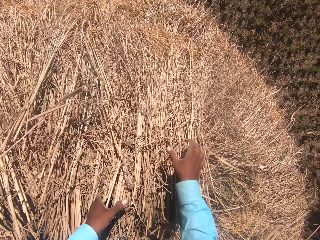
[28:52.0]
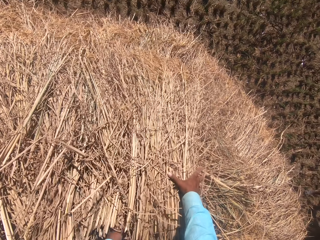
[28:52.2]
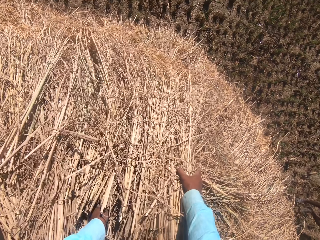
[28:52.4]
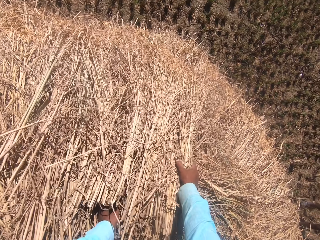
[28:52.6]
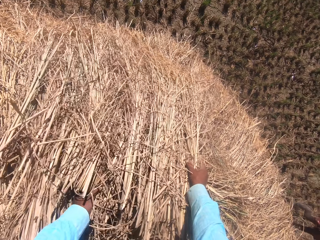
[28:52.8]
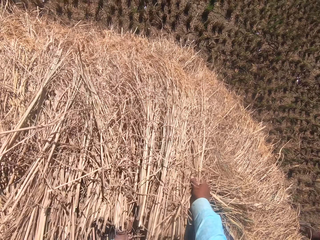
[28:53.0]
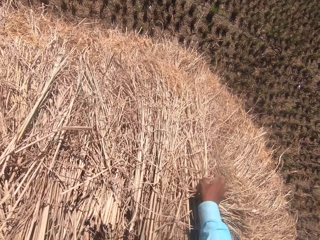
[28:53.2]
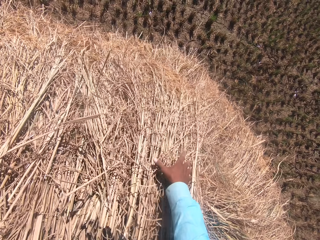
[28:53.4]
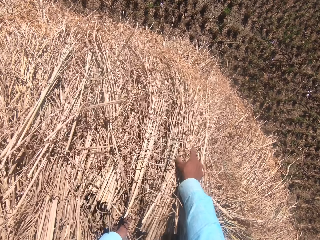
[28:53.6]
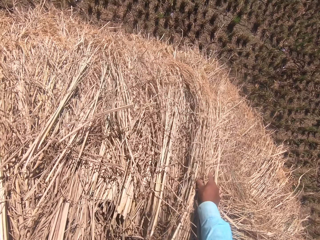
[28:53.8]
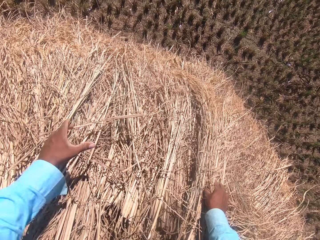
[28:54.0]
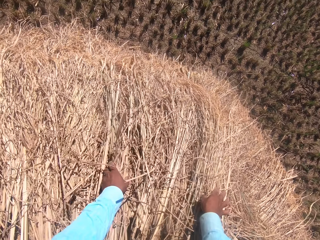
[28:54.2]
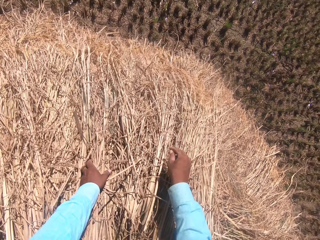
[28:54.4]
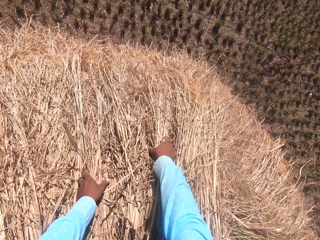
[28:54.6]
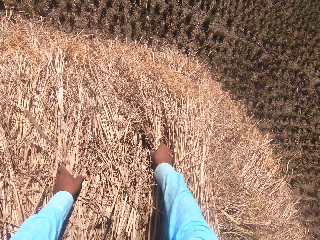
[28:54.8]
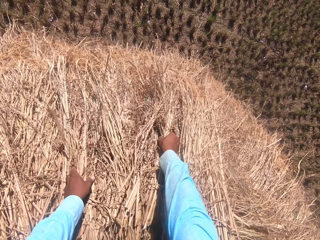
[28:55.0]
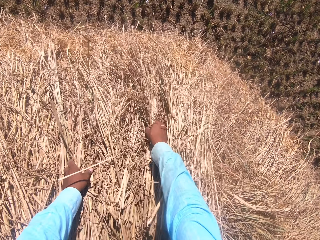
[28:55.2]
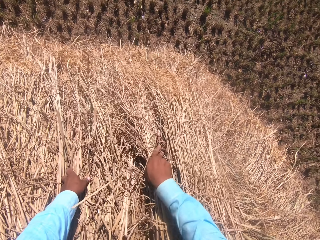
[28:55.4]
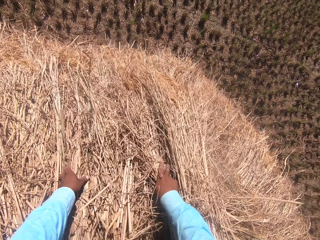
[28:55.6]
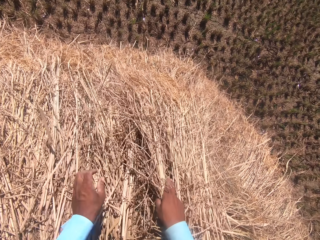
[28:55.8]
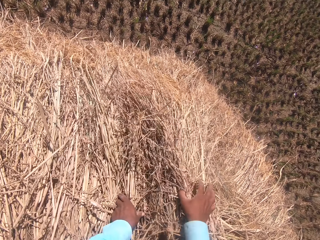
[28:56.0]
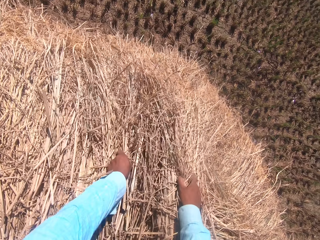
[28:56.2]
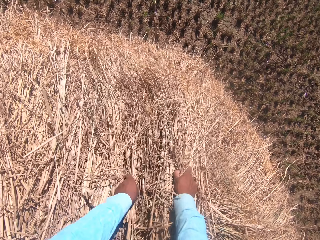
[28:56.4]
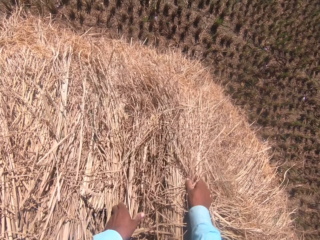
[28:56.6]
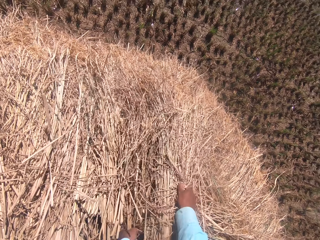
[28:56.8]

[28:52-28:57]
The camera wearer adjusts the dry grass.

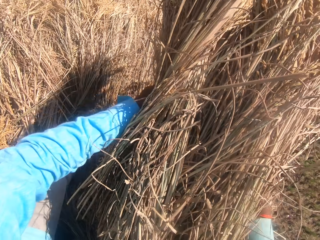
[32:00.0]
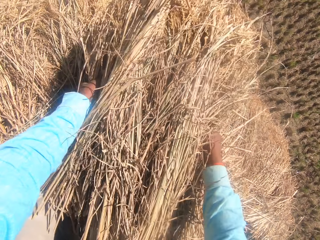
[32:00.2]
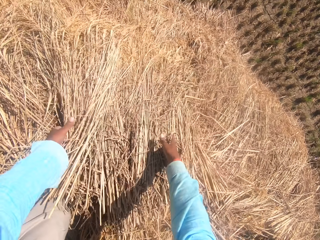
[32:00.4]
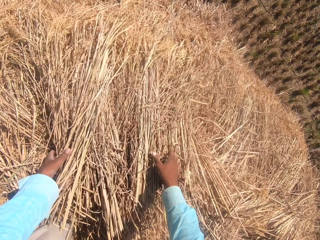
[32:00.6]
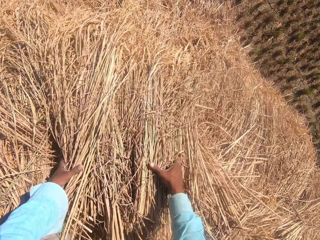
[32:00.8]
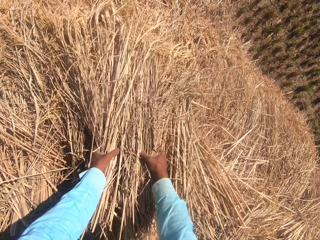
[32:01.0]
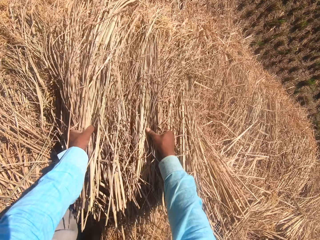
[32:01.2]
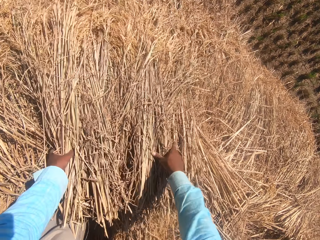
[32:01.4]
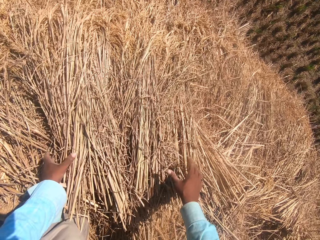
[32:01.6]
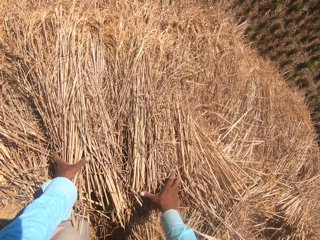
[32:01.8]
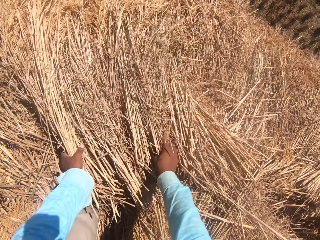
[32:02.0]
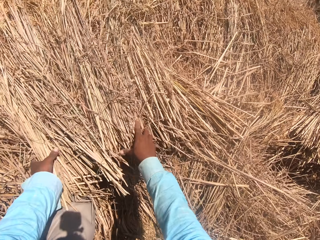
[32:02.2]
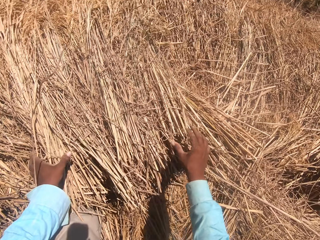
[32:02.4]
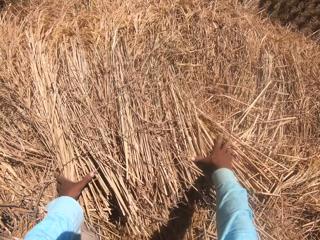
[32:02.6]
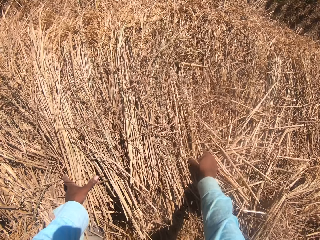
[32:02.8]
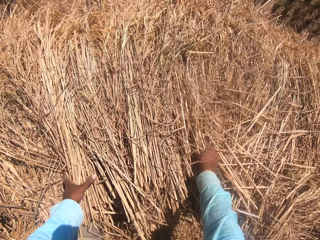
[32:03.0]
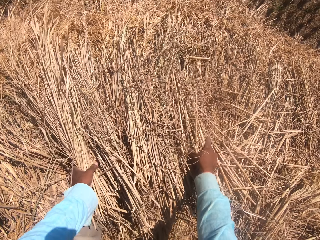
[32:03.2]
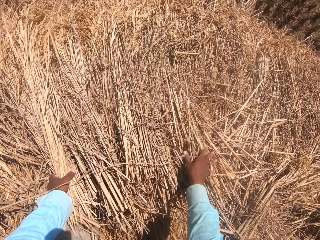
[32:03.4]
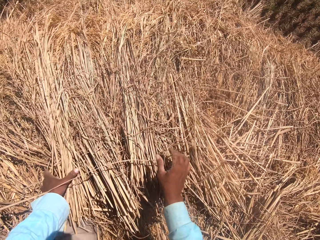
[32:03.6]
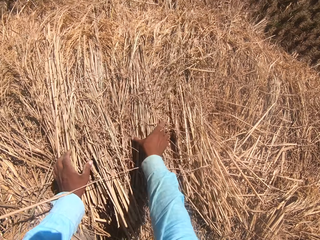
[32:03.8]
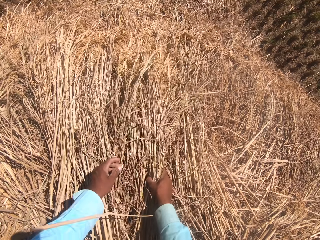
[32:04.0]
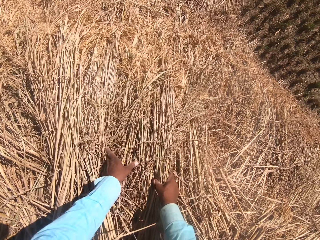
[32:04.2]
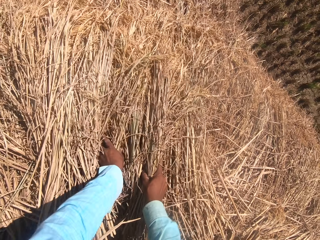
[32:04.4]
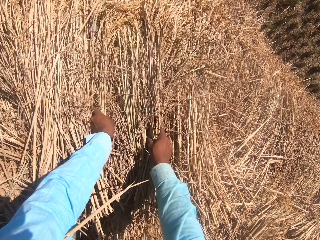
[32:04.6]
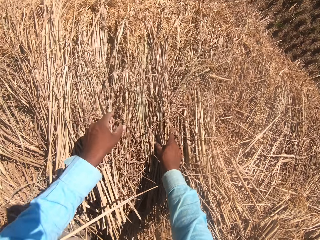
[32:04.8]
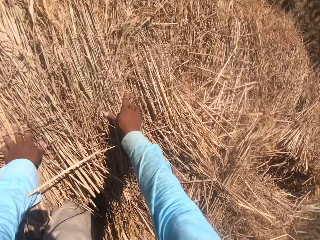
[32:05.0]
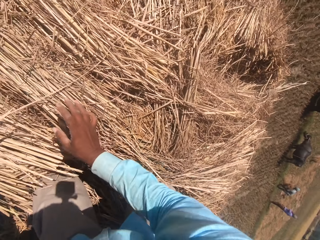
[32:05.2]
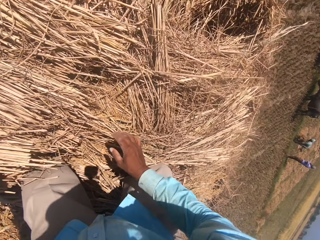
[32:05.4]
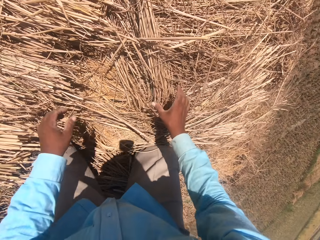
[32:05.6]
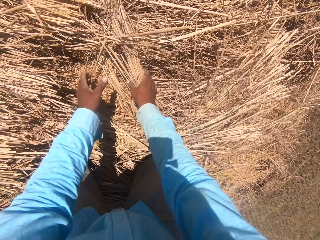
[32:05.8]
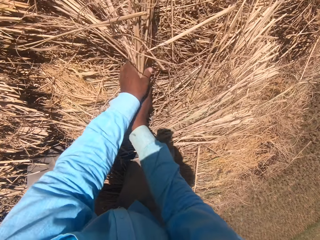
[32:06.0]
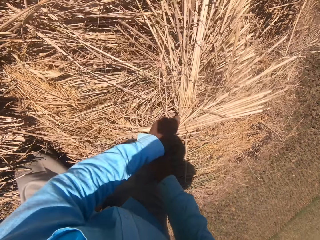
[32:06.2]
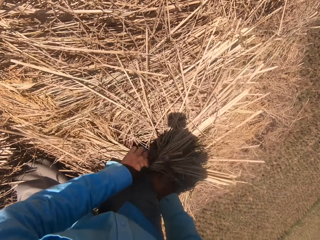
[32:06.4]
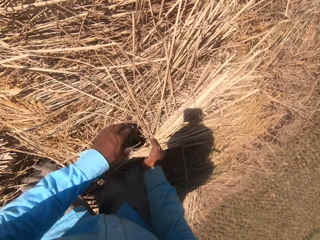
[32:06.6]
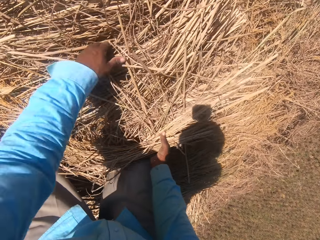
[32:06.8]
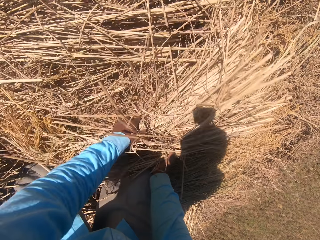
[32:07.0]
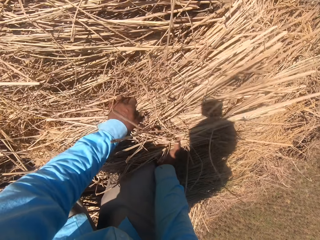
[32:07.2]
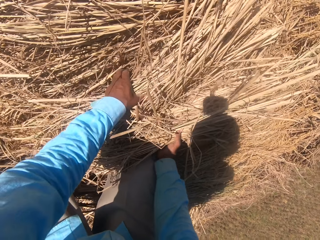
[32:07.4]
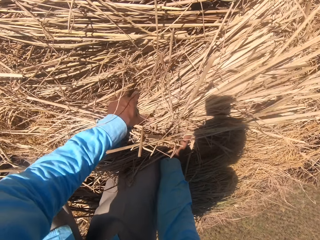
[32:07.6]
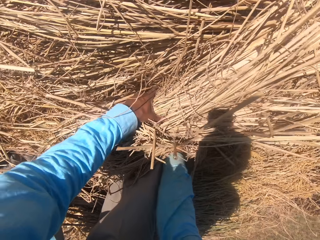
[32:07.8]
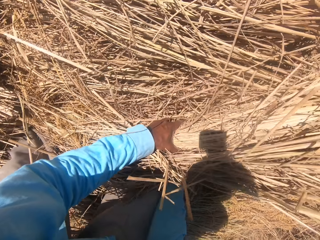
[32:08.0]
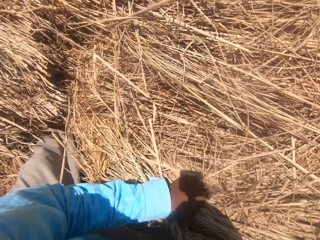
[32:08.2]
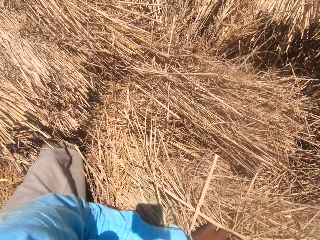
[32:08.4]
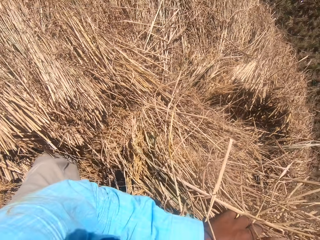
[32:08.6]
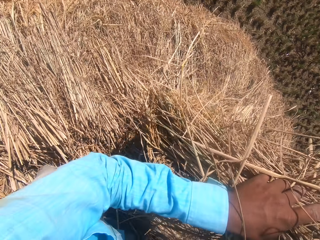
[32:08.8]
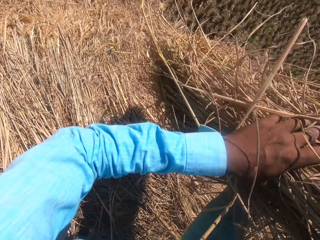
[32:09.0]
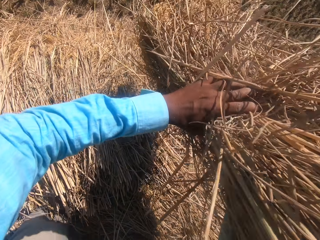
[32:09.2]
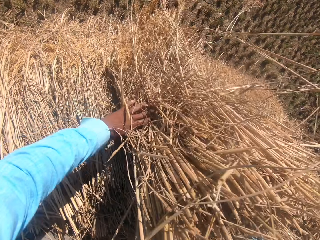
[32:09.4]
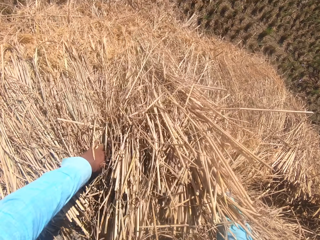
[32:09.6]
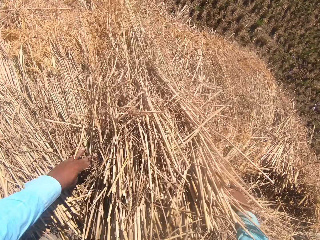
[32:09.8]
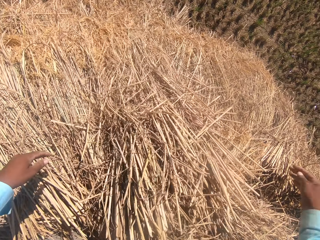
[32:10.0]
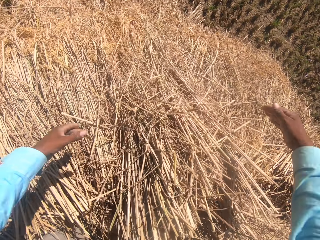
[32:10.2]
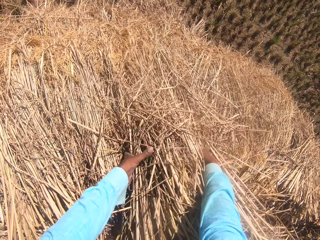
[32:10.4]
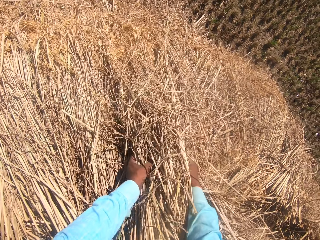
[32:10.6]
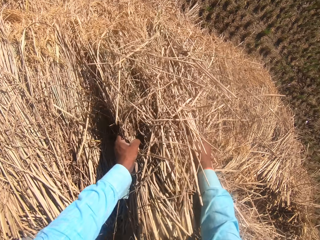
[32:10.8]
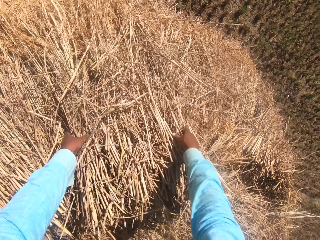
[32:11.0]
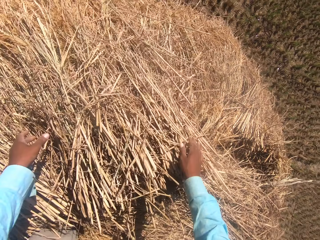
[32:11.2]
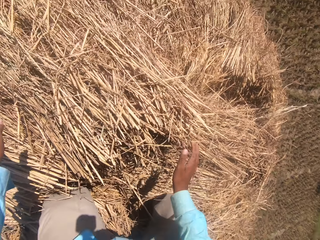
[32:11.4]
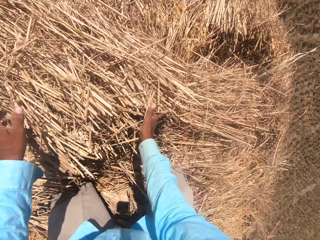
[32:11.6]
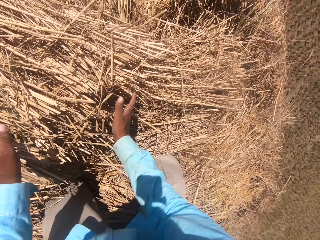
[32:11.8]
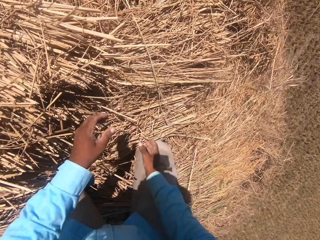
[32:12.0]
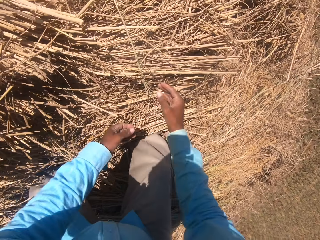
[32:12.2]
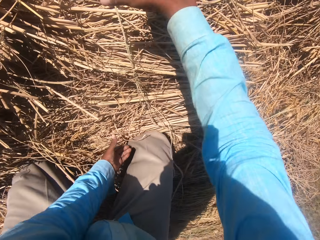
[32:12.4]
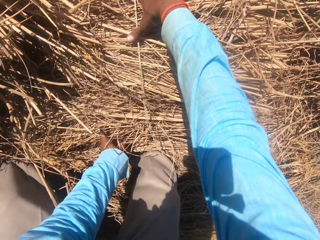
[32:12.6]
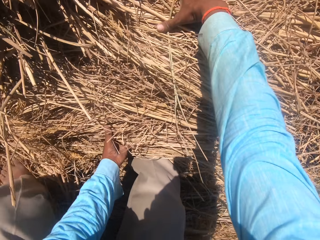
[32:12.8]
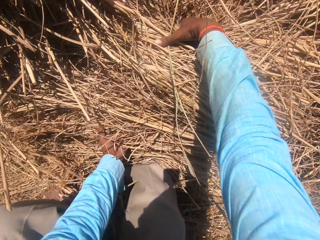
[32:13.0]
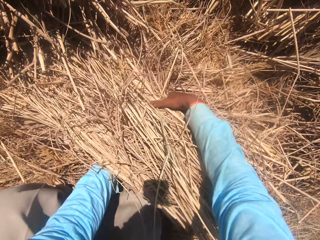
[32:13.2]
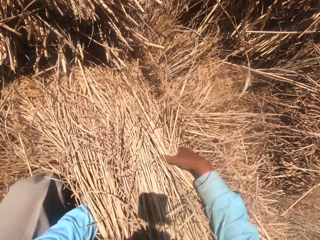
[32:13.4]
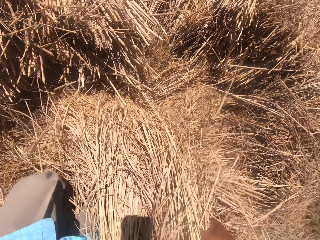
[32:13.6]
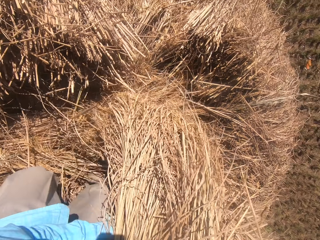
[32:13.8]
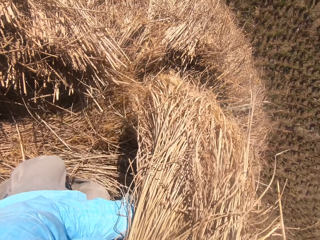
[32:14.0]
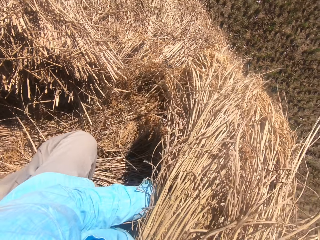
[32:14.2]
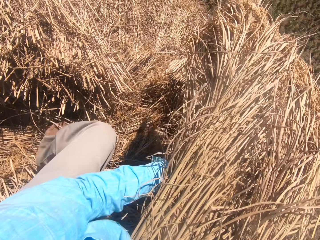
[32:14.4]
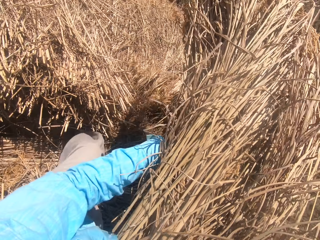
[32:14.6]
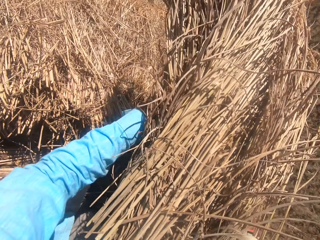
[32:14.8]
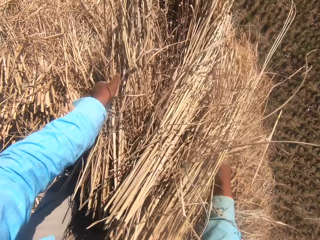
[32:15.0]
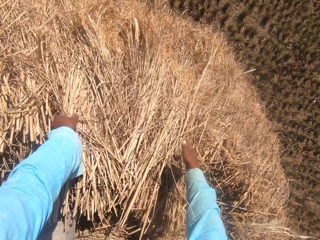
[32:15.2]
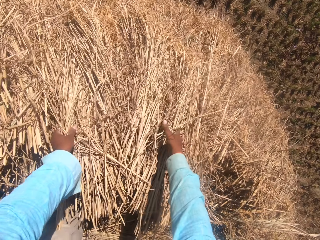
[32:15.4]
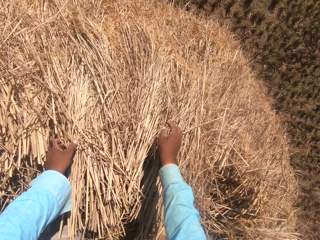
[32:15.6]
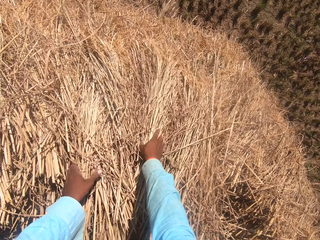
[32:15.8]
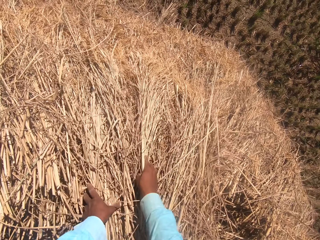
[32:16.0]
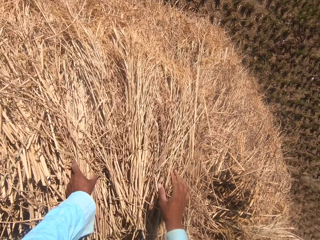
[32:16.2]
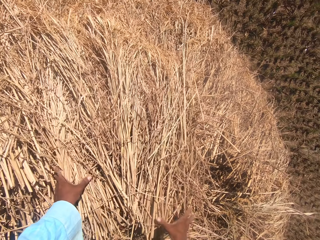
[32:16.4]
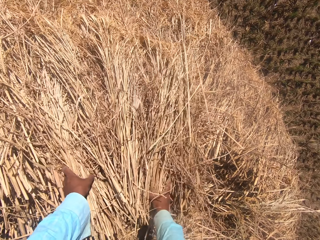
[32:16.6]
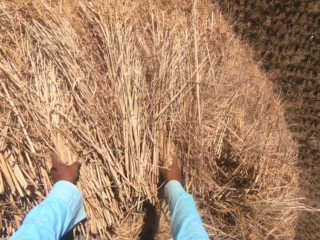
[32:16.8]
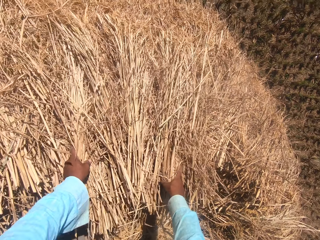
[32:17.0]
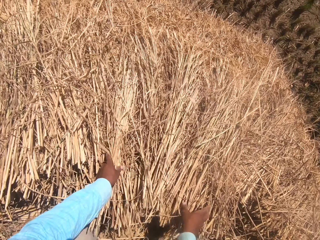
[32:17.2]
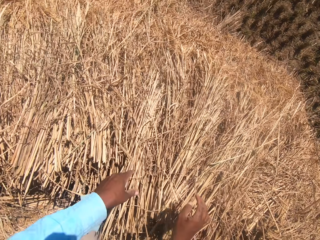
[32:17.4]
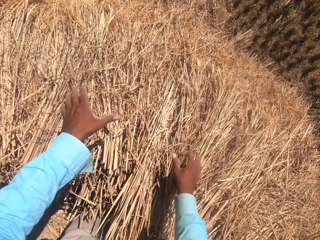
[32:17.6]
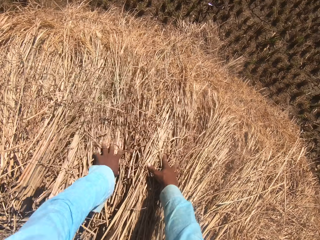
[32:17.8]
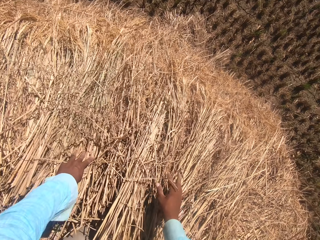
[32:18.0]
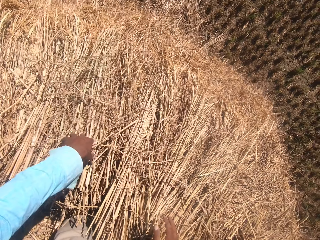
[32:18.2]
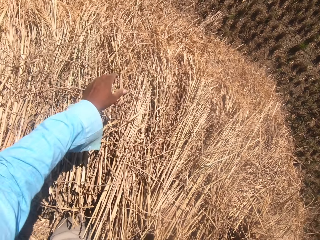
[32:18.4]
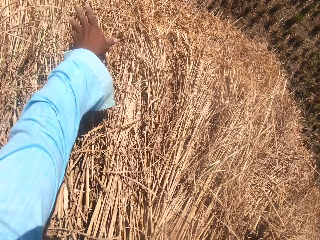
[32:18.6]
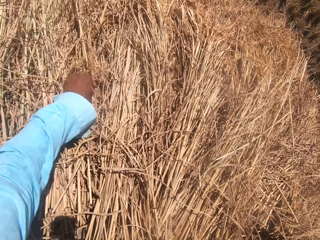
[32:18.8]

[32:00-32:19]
The camera wearer moves the wheat. They touch the wheat. They move the wheat. They pick the wheat. They throw the wheat. They move the wheat. A man converses. The camera wearer picks the wheat. They move the leg. They throw the wheat. They move the wheat.
